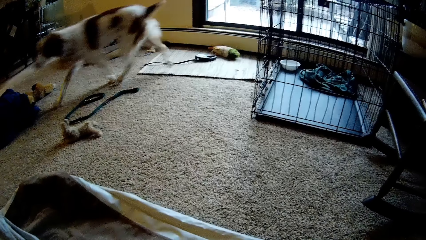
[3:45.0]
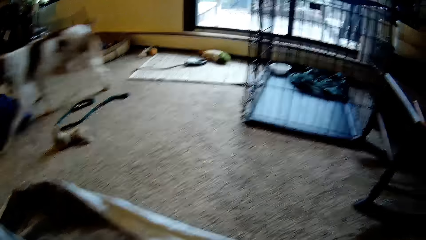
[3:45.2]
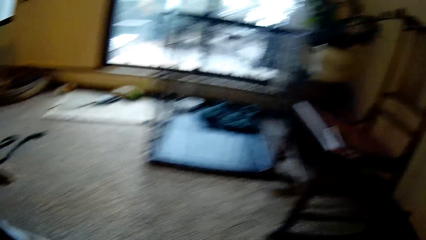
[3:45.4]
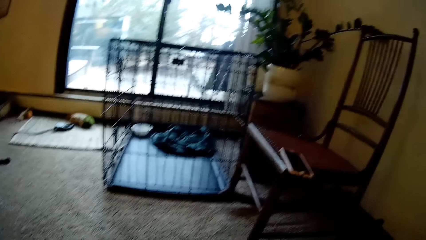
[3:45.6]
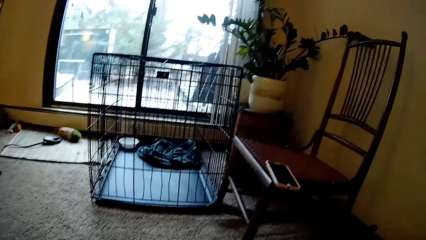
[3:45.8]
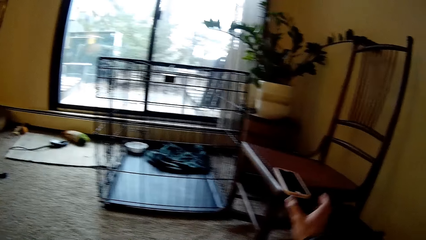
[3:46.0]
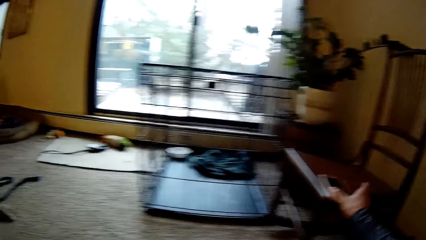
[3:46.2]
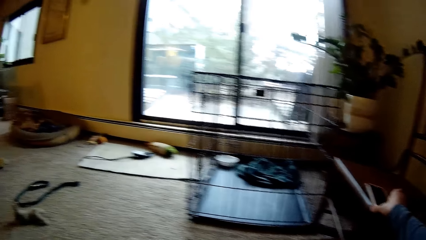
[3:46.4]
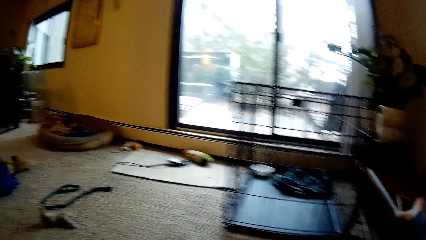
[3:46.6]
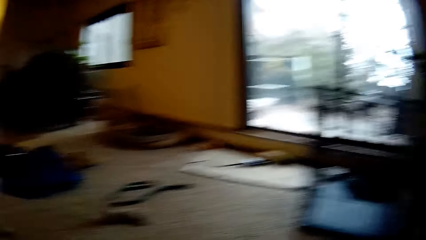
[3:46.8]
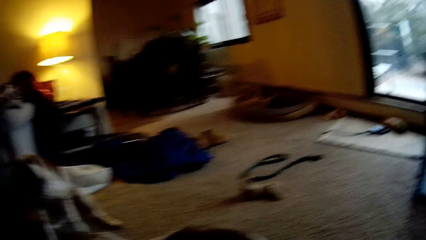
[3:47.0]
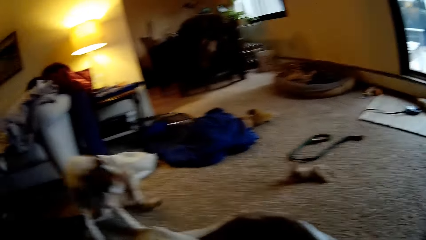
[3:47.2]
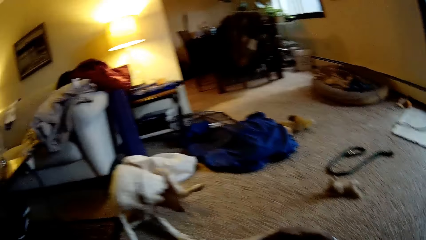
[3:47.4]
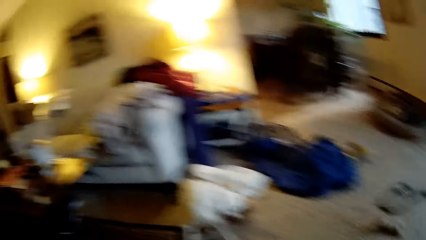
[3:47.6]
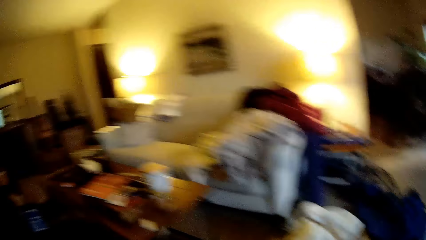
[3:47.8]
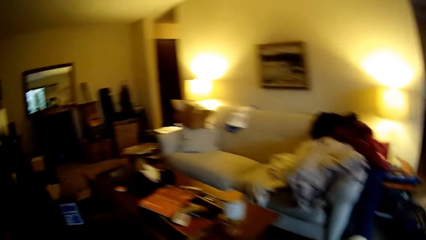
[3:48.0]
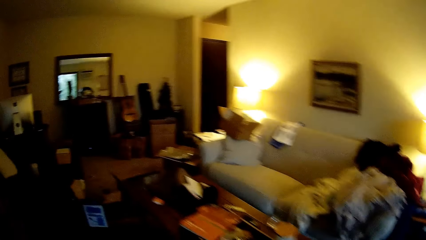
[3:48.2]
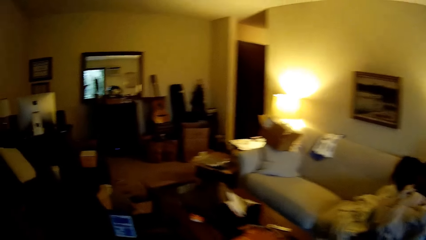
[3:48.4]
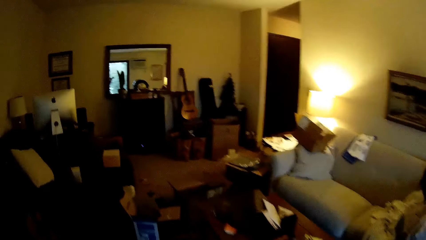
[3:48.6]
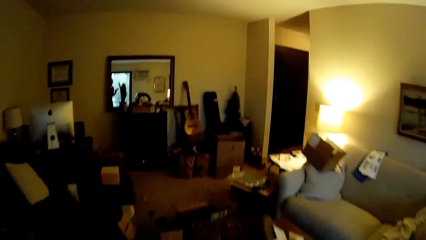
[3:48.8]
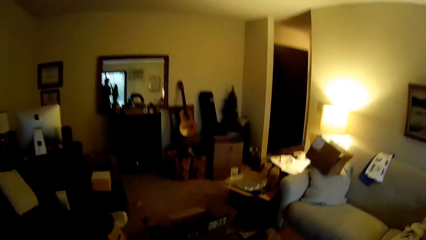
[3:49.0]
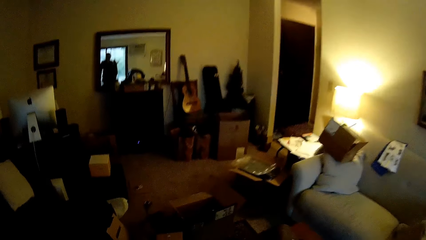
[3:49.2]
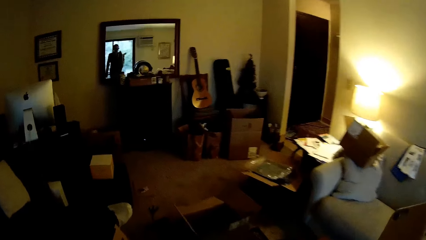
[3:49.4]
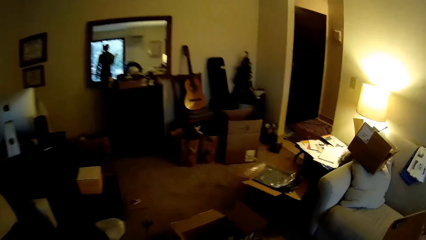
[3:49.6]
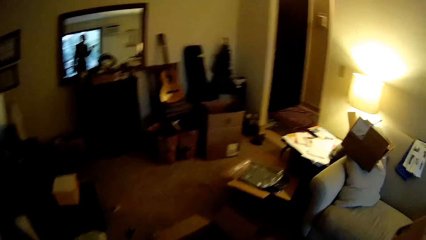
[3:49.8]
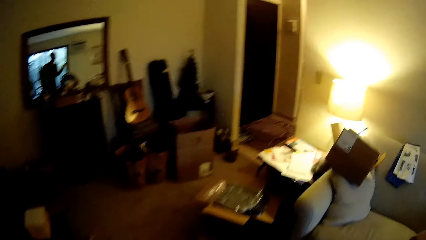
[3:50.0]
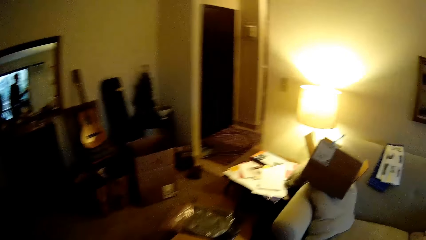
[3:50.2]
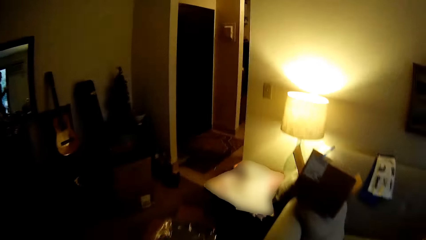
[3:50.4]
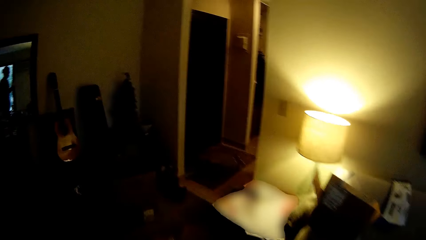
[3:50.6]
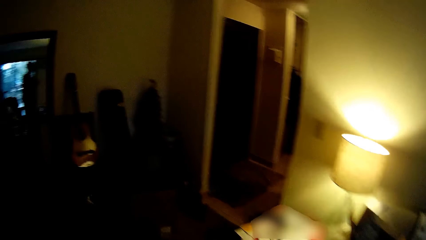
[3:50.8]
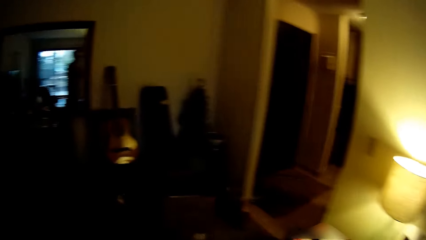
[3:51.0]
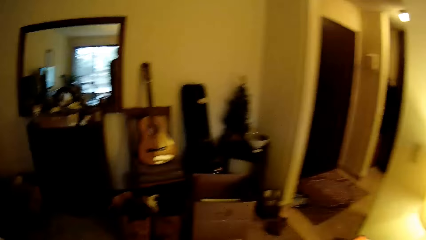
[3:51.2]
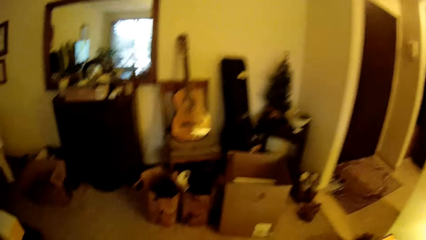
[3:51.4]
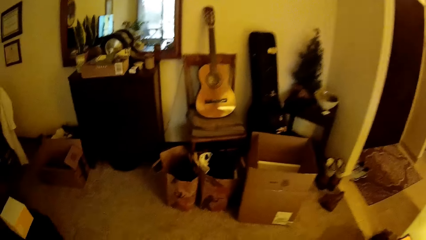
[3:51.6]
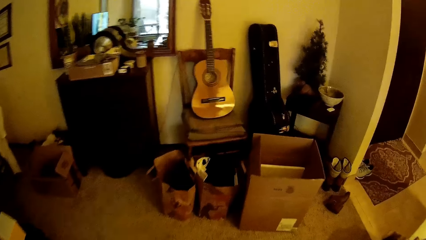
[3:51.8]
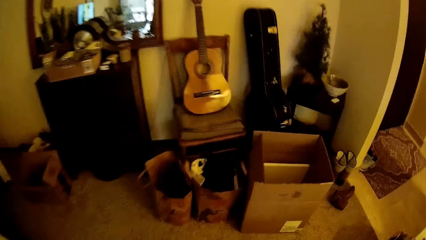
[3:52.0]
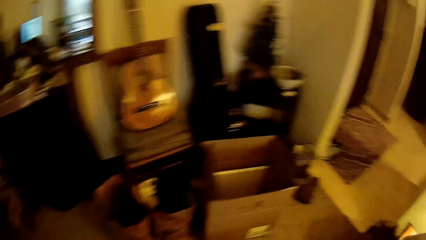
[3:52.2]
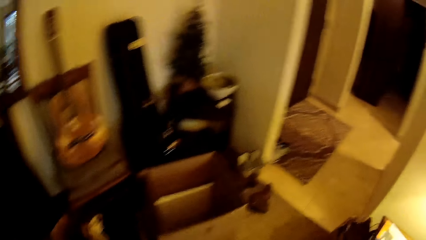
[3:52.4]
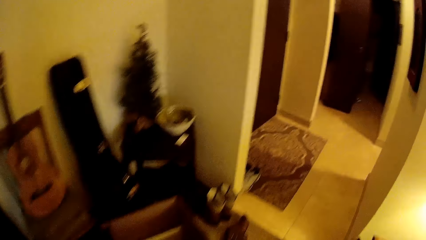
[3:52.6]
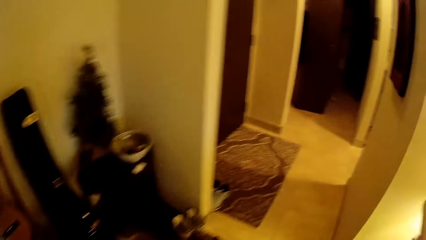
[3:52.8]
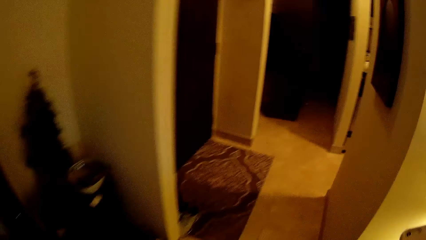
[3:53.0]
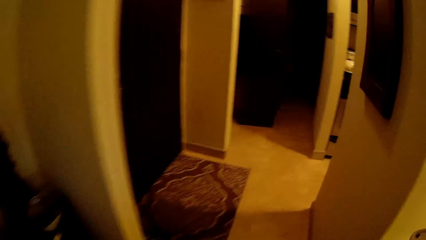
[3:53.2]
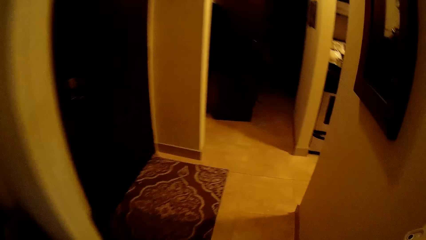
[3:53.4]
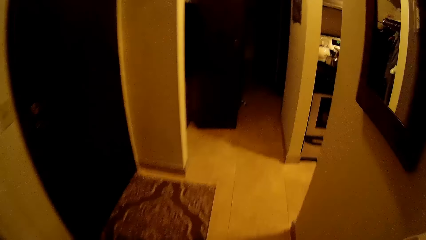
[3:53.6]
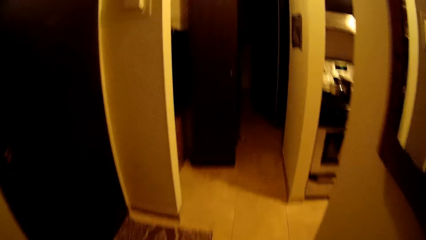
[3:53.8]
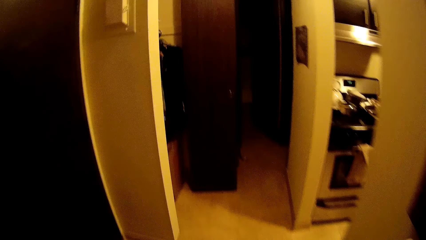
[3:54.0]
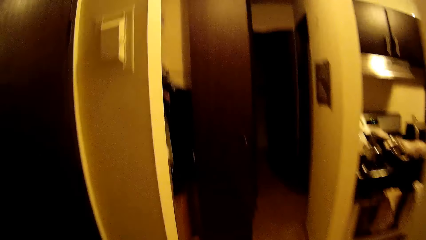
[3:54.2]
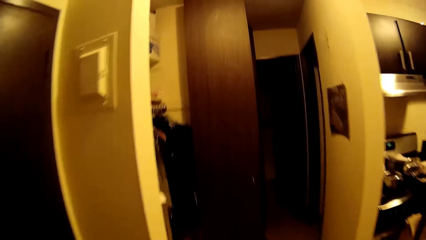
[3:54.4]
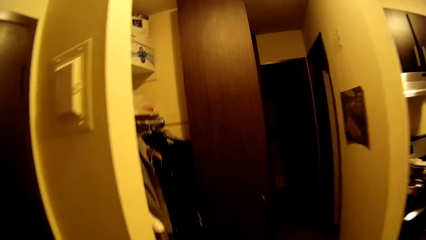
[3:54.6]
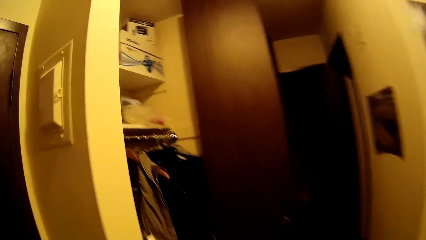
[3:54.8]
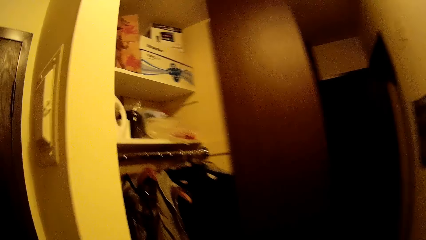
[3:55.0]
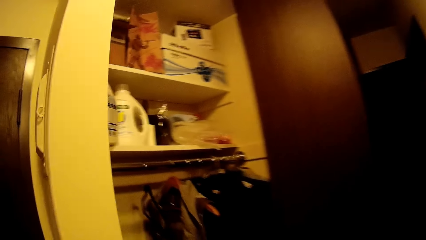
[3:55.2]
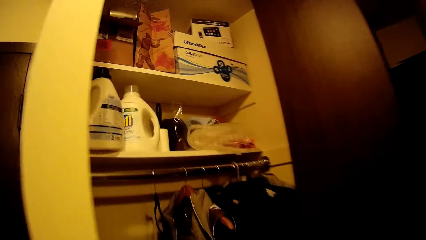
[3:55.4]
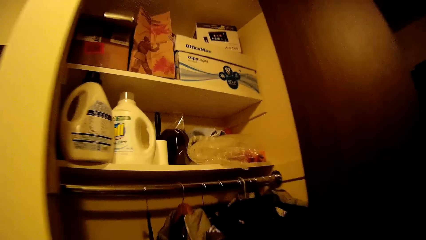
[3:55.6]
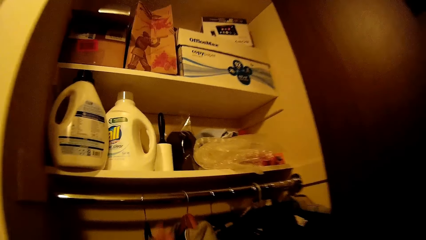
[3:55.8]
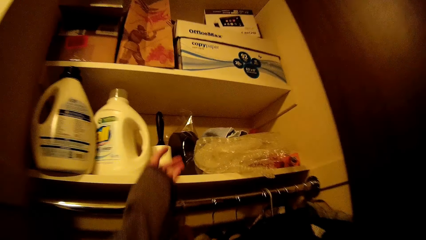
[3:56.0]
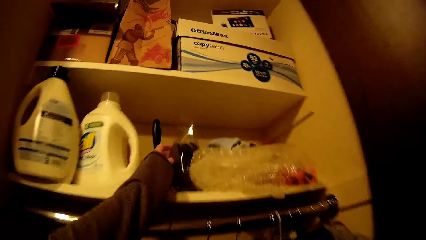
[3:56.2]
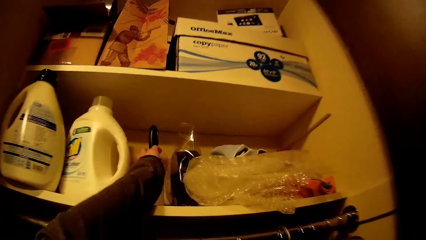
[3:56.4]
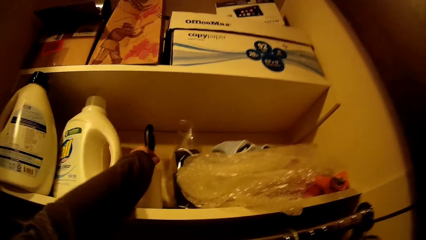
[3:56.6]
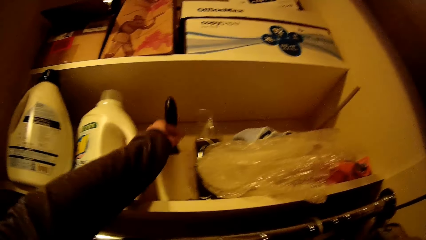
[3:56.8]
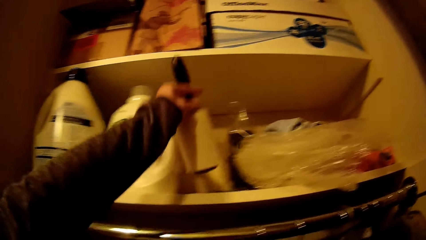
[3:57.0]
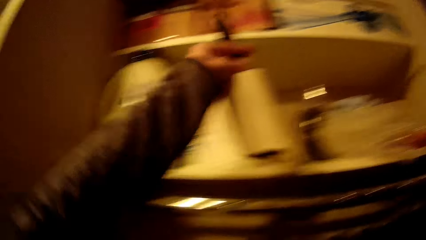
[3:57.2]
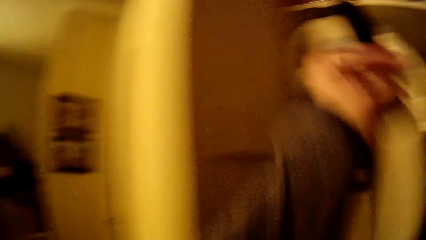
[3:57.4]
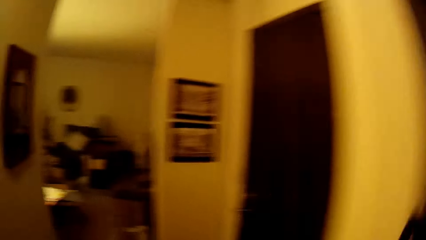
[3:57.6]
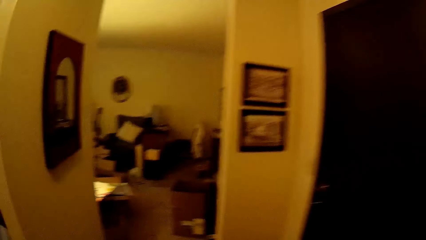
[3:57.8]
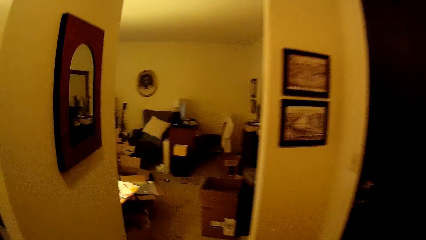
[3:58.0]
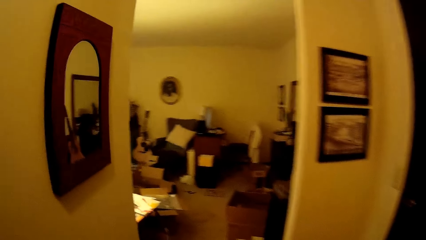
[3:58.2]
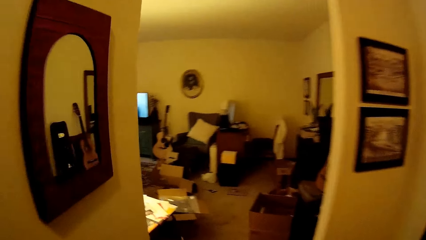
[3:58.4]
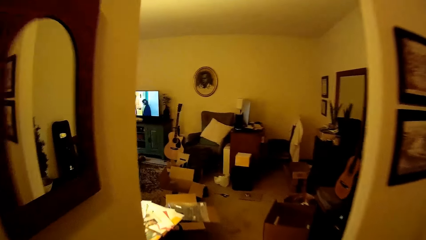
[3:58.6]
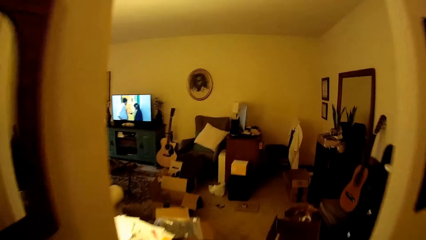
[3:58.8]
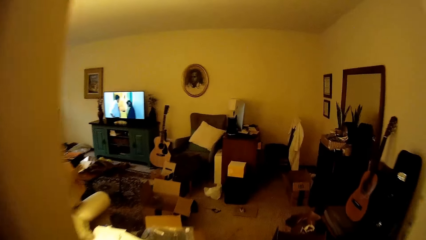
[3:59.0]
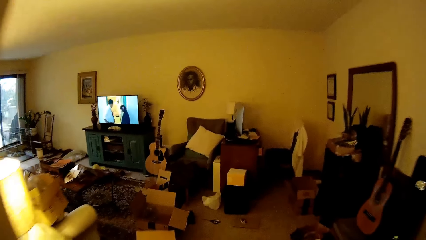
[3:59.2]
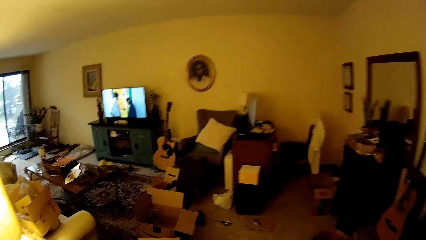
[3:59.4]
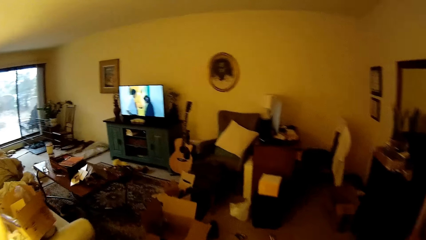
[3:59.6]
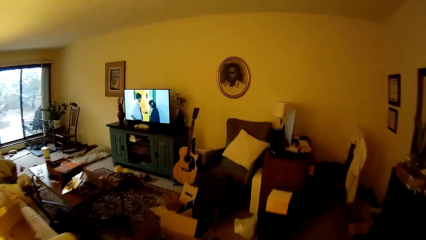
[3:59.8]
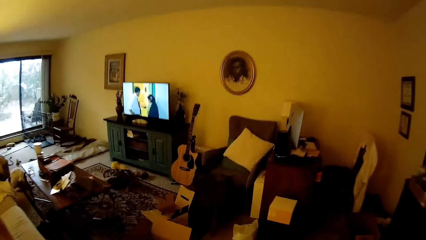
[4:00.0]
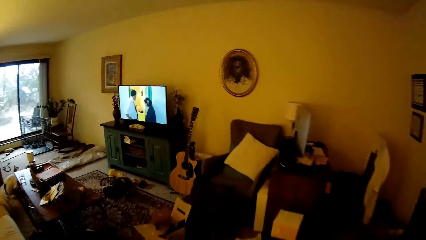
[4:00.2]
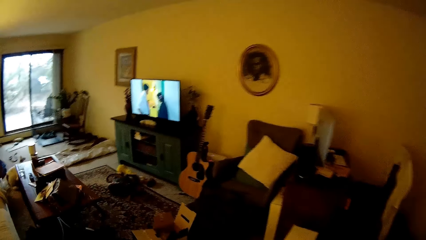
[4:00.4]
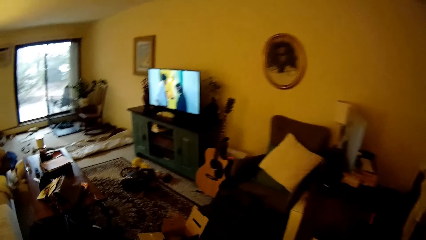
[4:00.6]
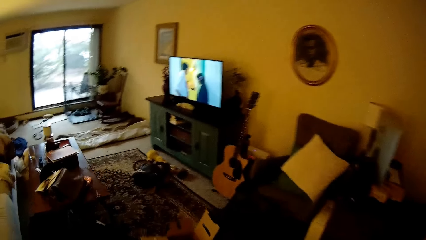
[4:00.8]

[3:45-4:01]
The camera wearer picks up the phone from the chair with his right hand. He stands up. He looks around the house. He walks around the house. He picks up a lint roller brush or tissue paper roll from a cabinet with his left hand. He walks around the house.
